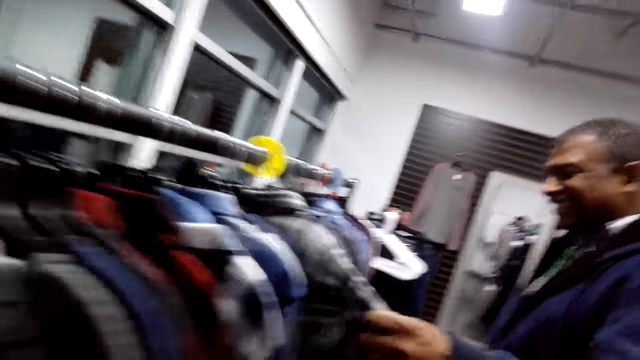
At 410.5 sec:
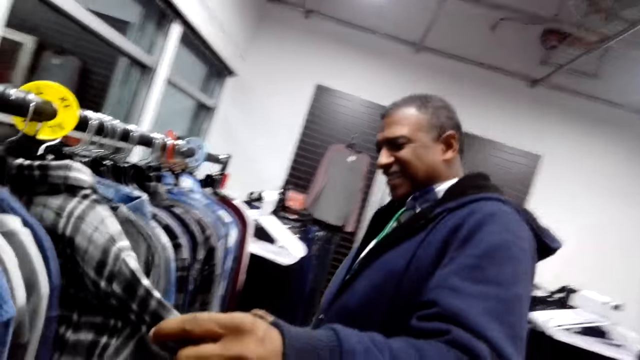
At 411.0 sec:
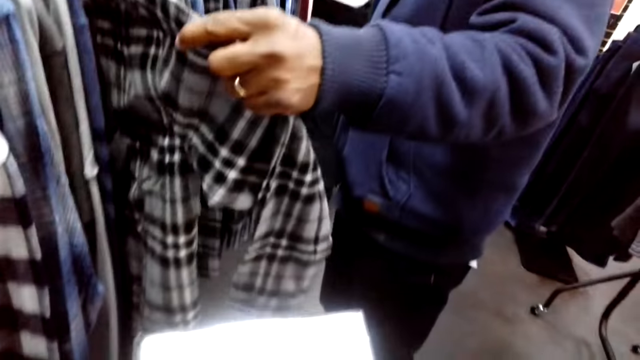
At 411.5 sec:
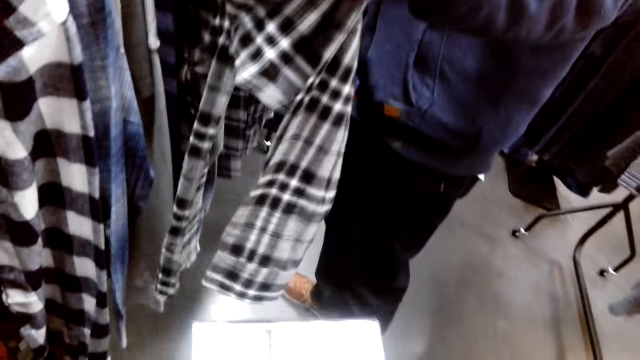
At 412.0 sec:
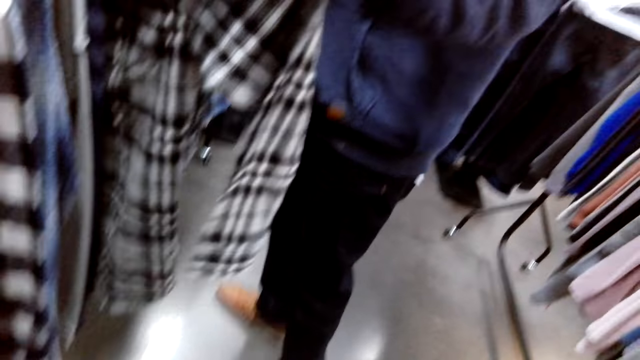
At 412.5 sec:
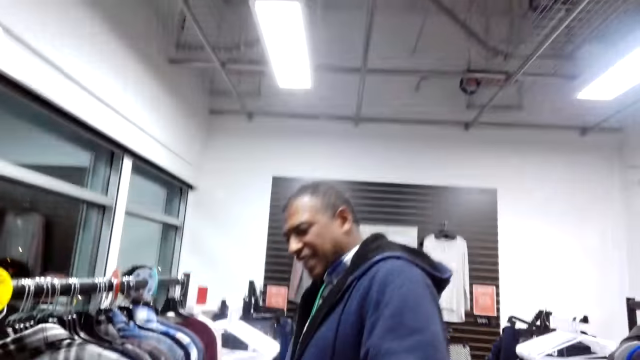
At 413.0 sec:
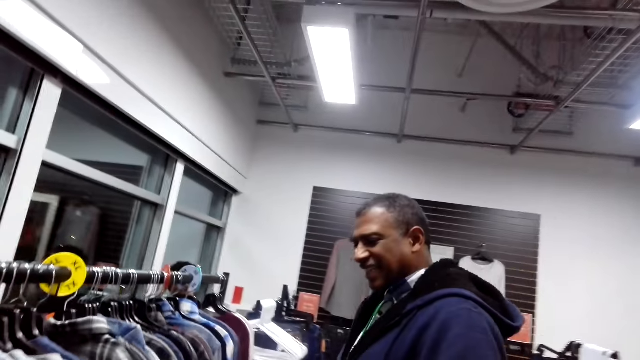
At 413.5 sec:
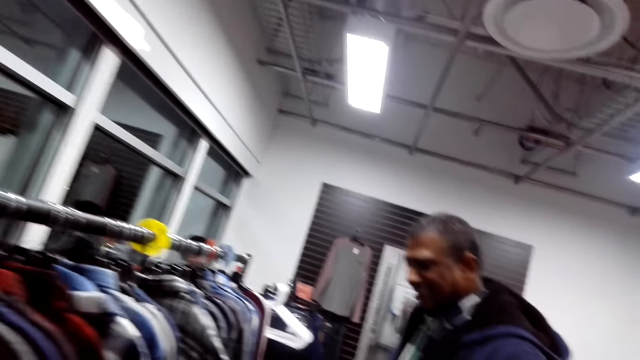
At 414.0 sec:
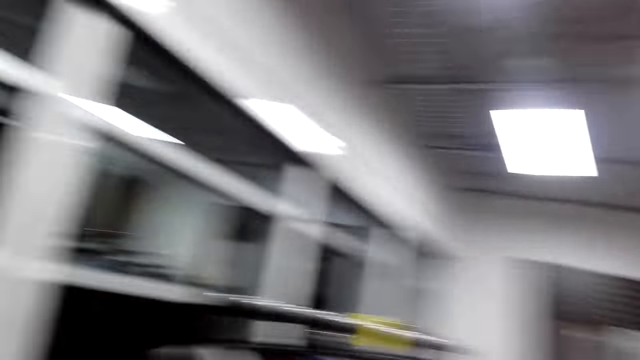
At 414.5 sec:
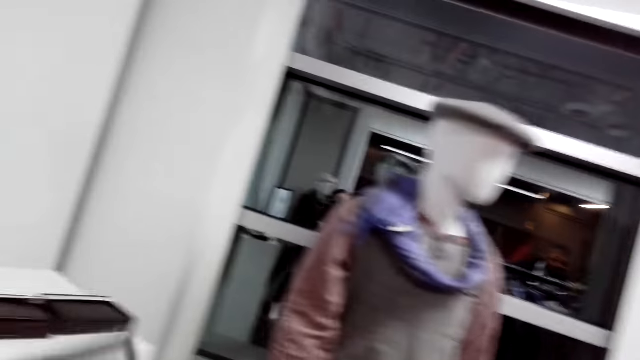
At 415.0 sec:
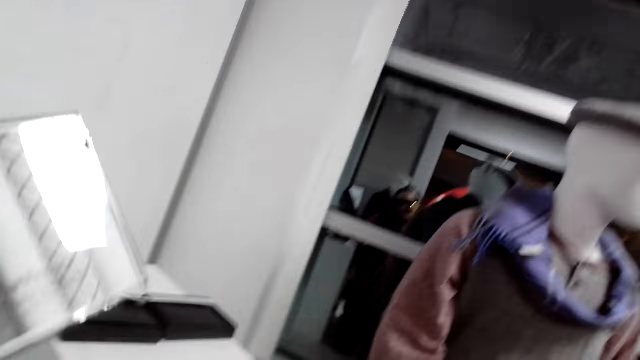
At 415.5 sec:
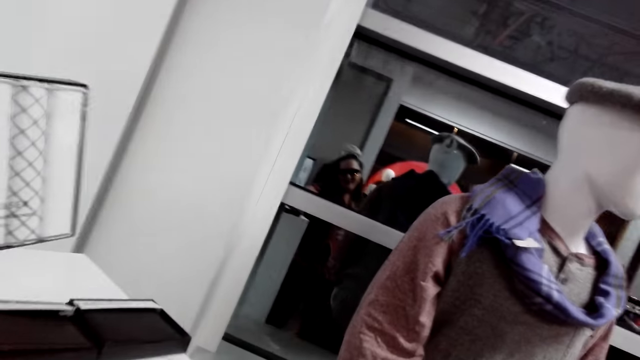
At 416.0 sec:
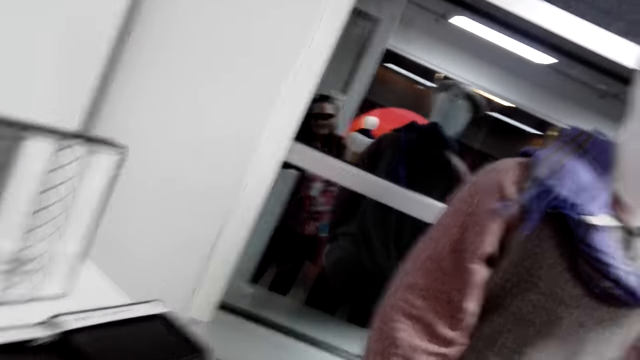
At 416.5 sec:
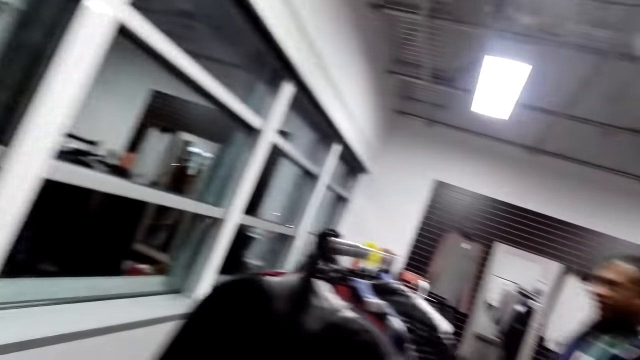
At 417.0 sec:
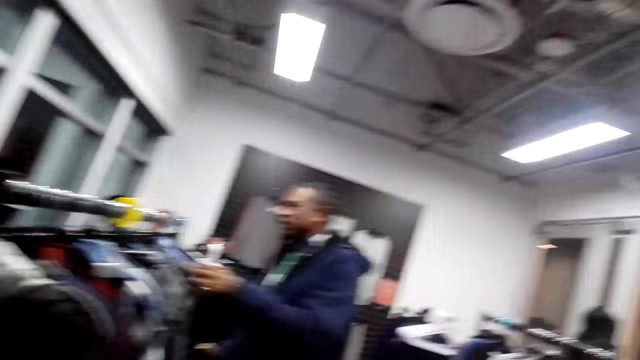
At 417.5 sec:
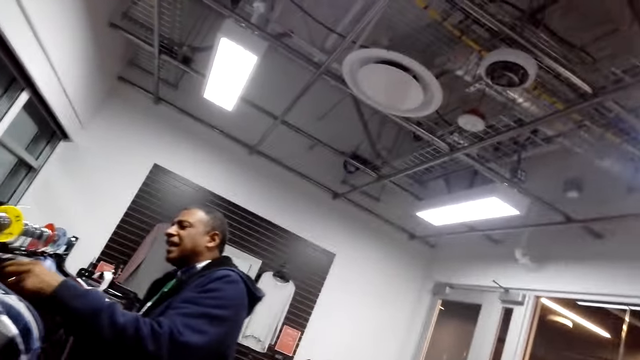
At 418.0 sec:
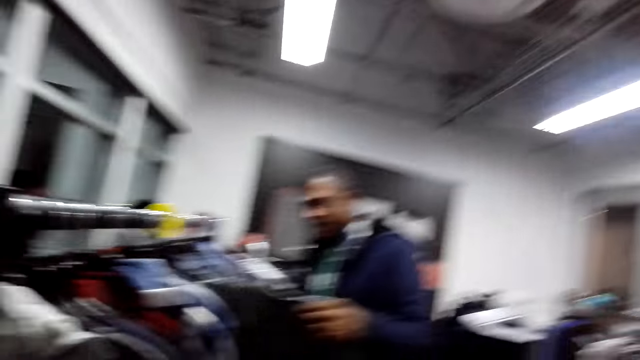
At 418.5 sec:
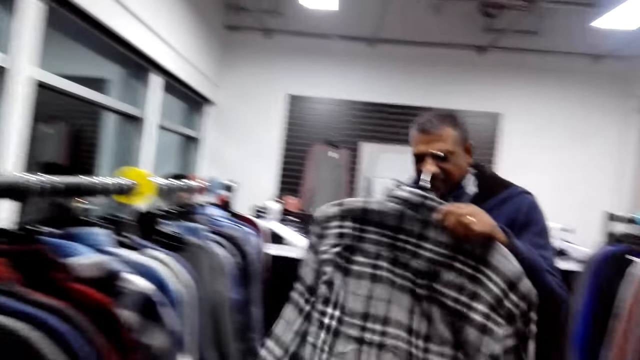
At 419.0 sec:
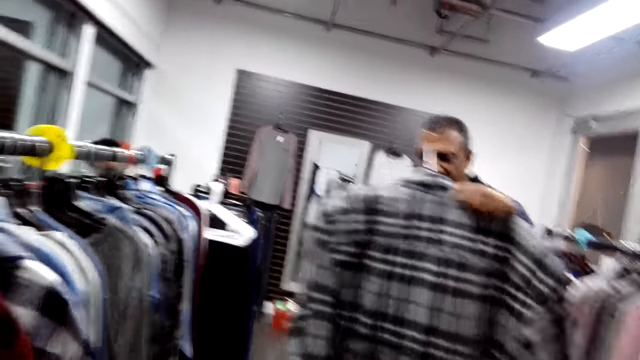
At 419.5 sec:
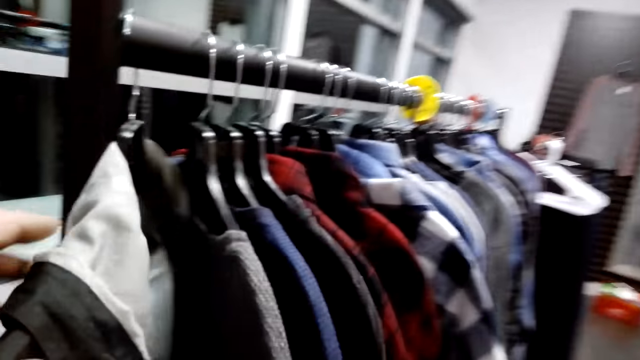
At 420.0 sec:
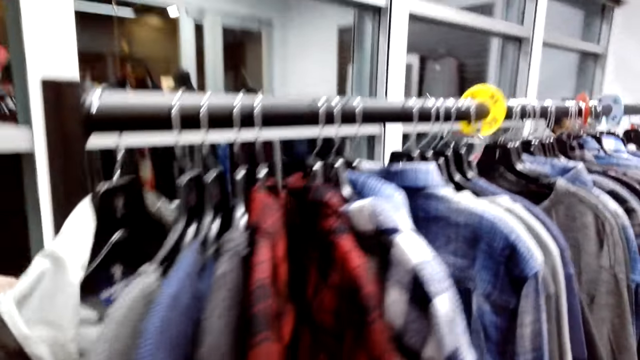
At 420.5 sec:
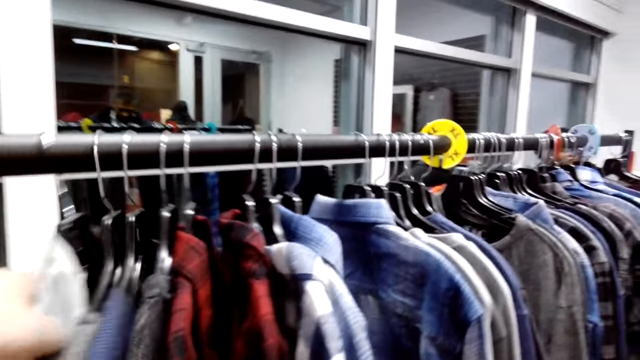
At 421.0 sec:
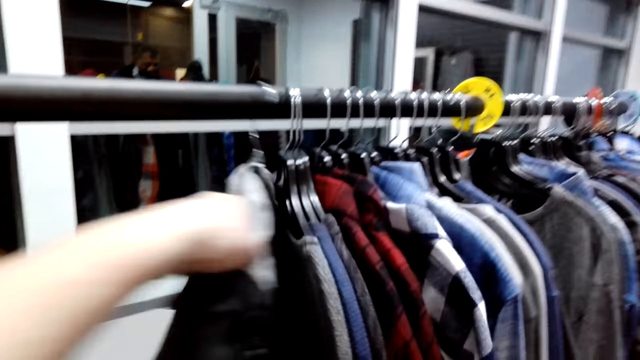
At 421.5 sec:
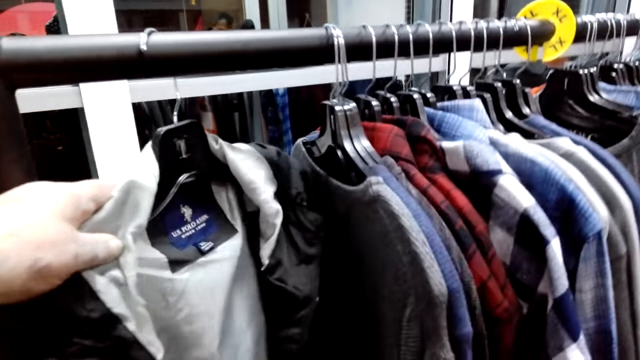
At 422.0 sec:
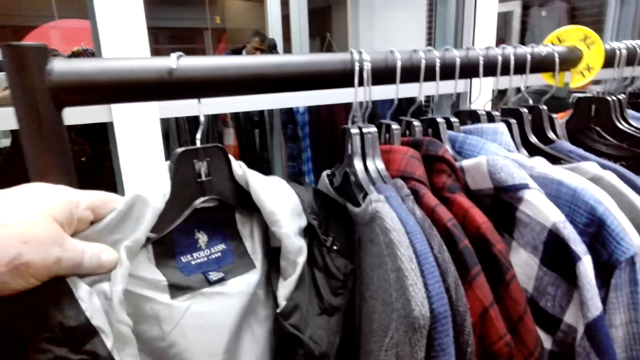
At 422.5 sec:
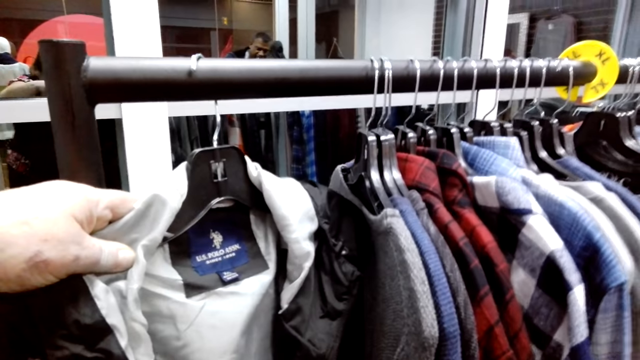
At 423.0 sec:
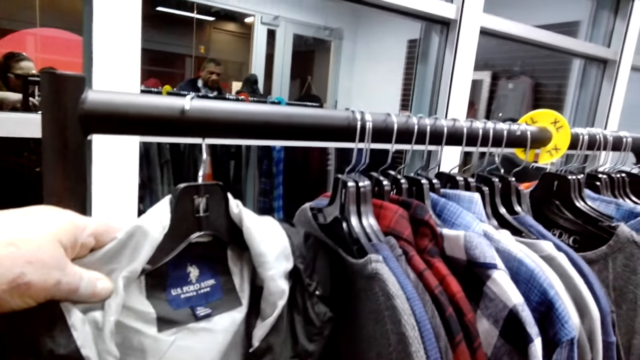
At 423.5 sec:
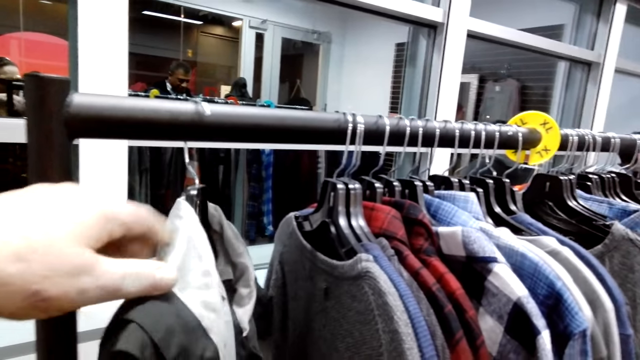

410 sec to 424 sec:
The camera wearer looks around. They put the bulb down. They take something. A man picks up the cloth. The camera wearer touches the cloth, moves the clothes and looks at the cloth.

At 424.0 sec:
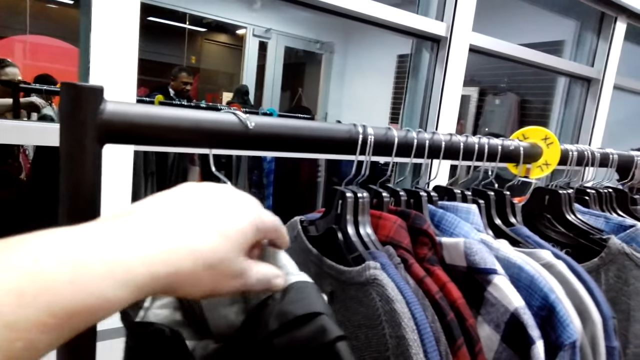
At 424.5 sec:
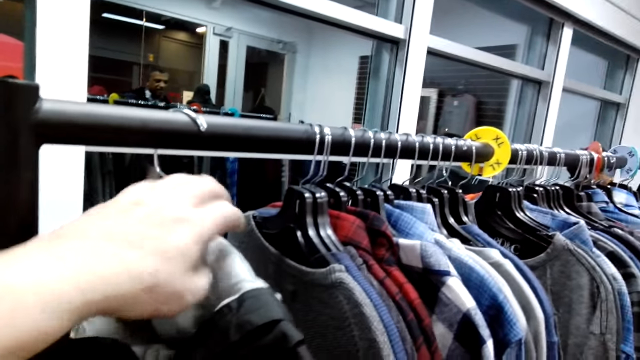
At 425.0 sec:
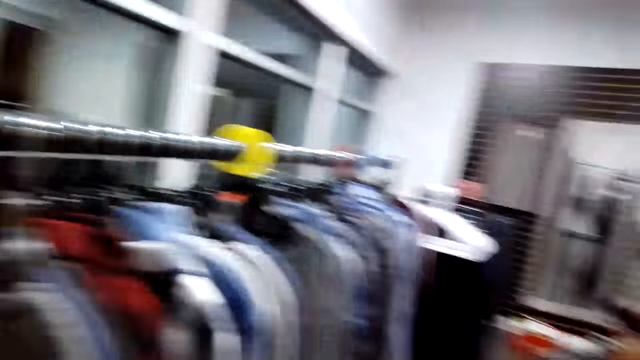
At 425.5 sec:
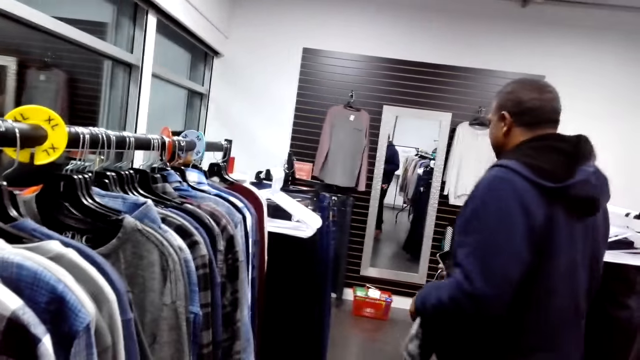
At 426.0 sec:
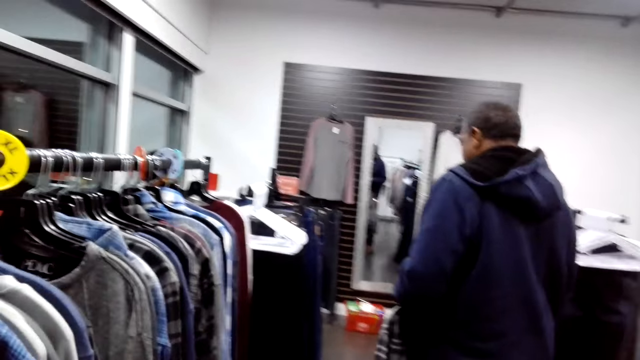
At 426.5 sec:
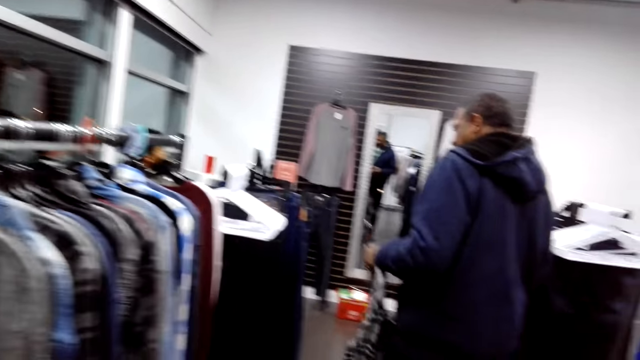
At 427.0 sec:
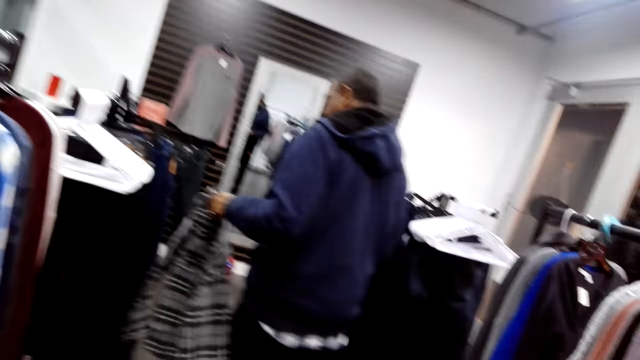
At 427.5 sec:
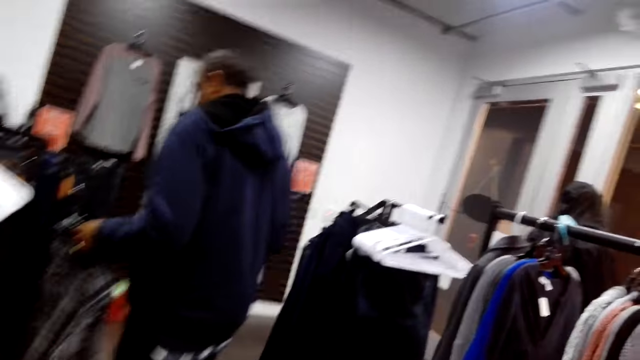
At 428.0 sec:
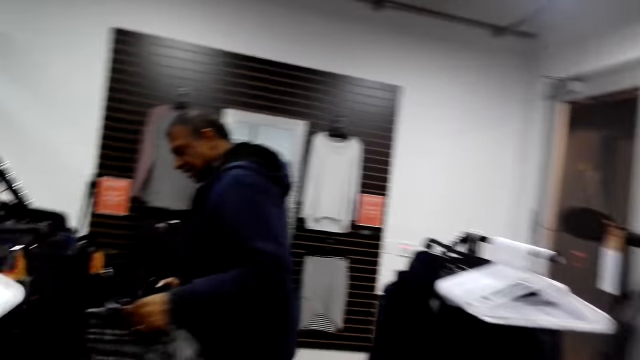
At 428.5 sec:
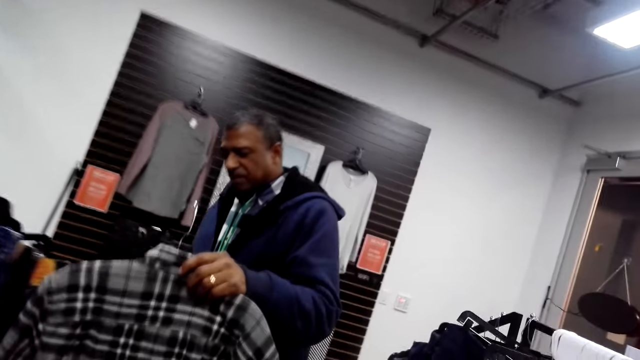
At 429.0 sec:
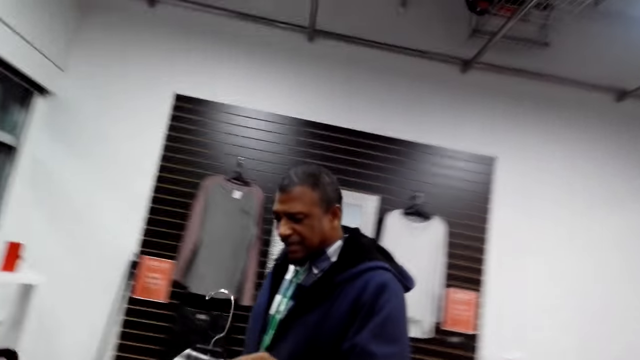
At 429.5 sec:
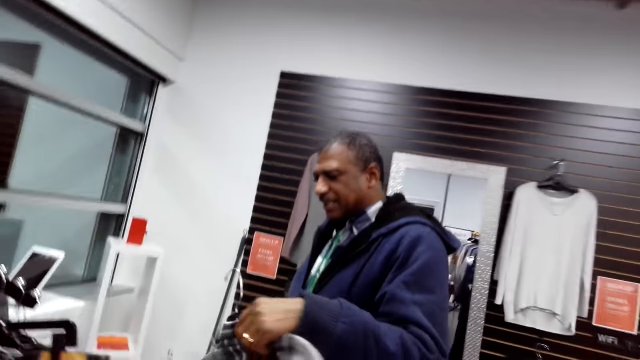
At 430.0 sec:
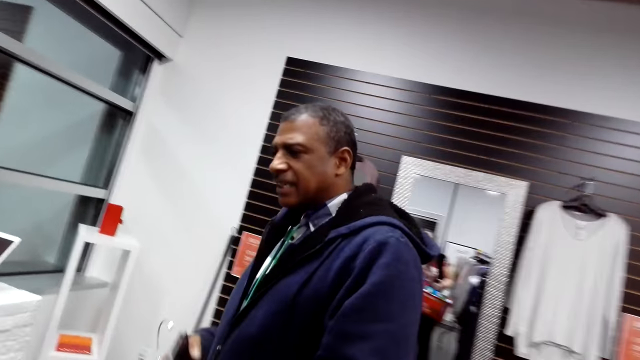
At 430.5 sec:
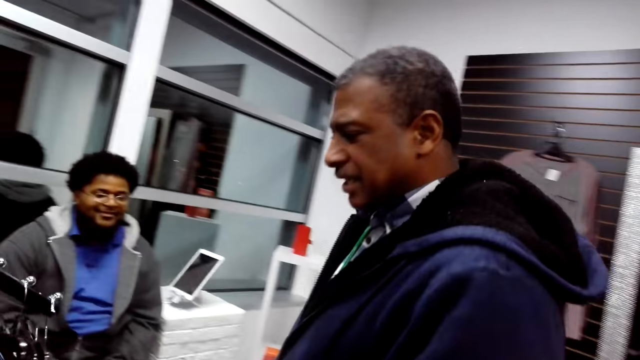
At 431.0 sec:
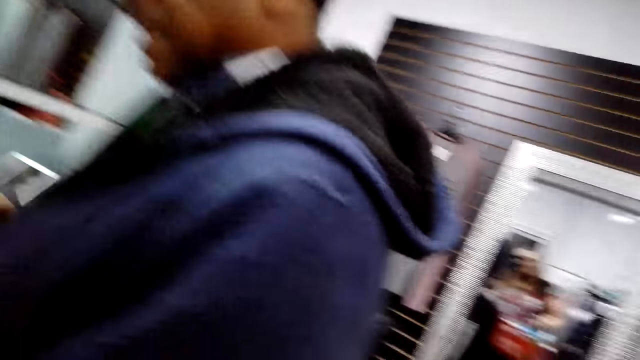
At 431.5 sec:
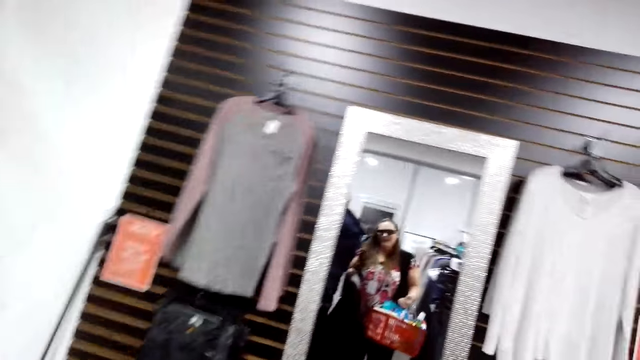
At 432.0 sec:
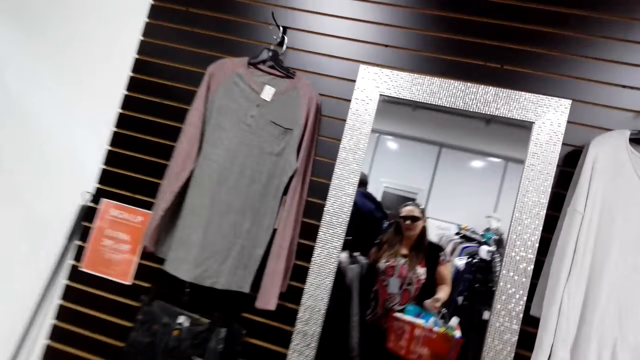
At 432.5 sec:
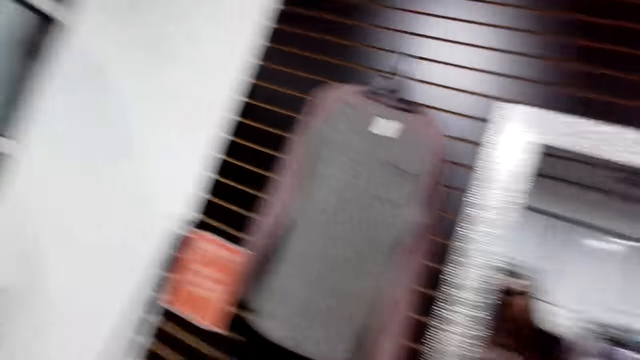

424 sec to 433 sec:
The camera wearer looks around. A man steps forward, looks at the cloth and steps forward. The camera wearer steps forward.
